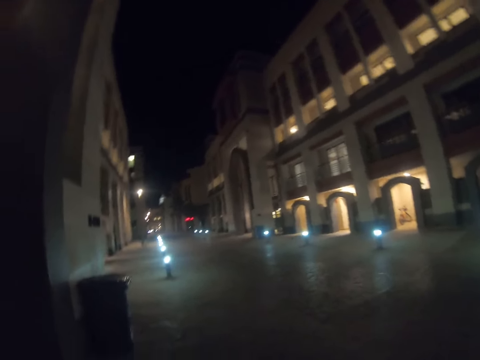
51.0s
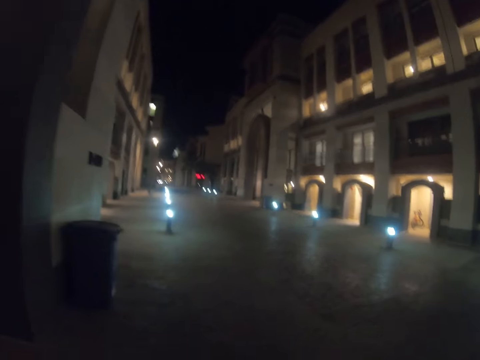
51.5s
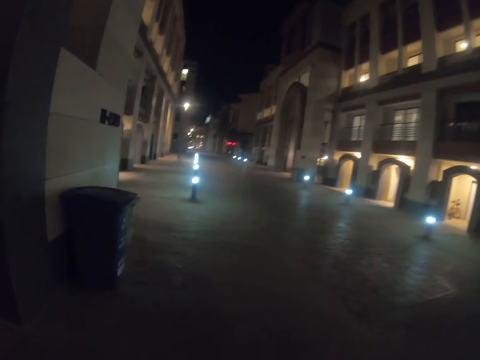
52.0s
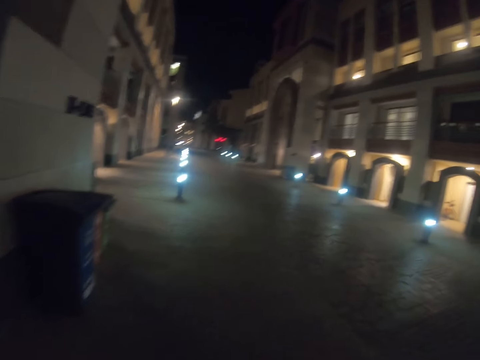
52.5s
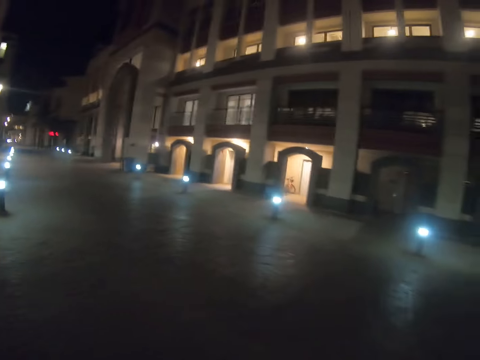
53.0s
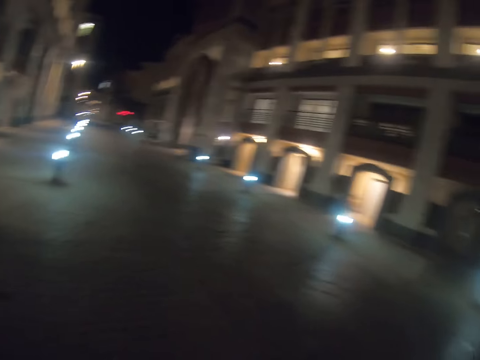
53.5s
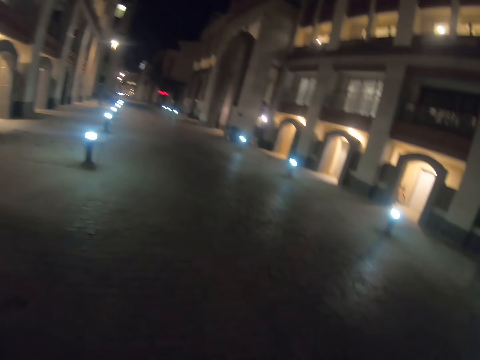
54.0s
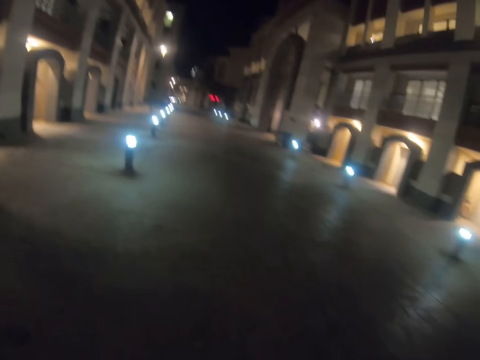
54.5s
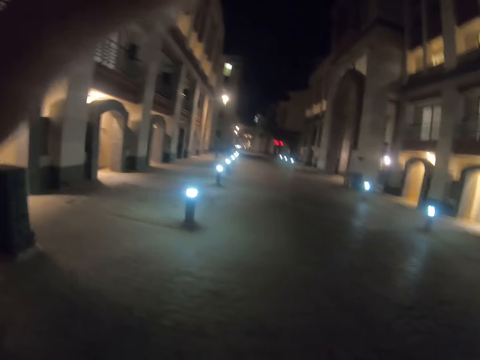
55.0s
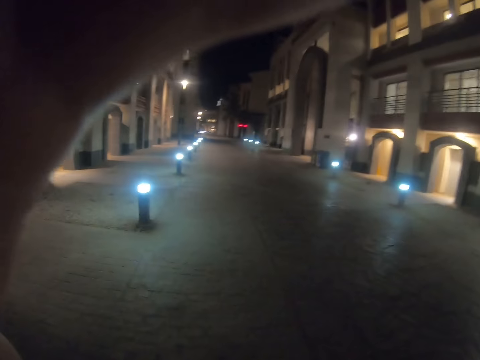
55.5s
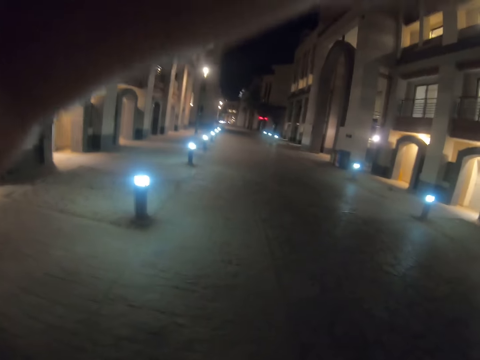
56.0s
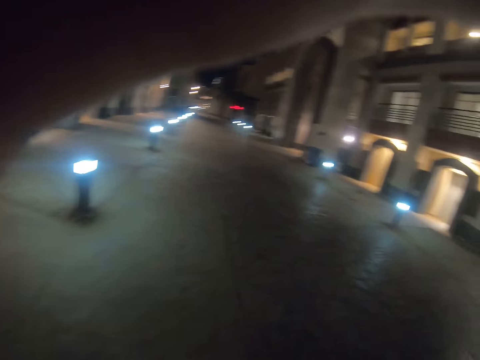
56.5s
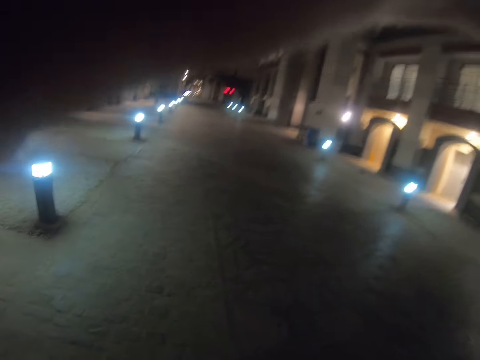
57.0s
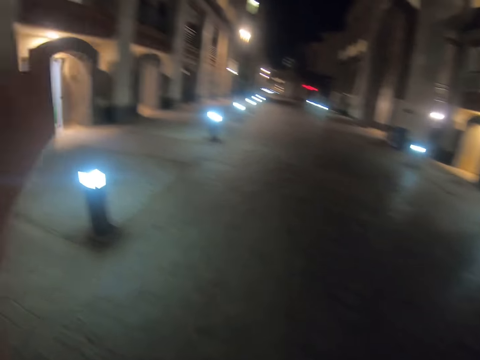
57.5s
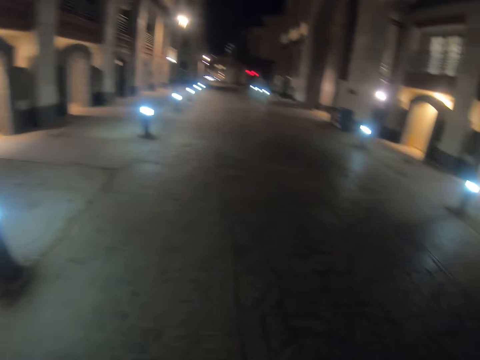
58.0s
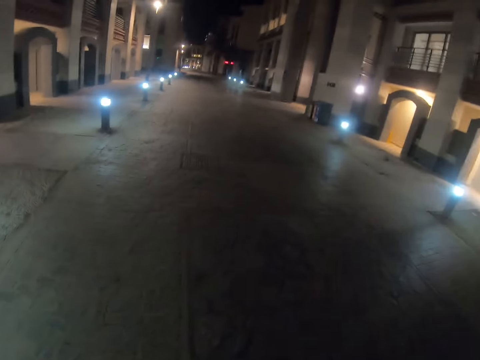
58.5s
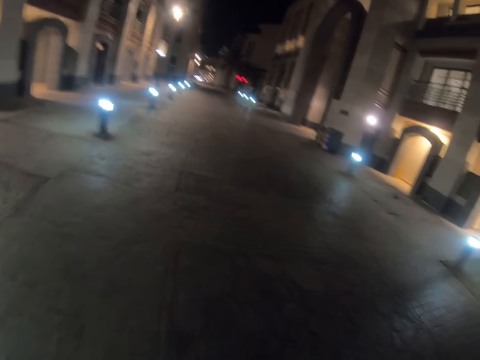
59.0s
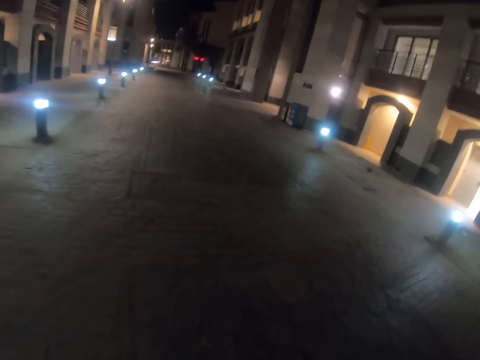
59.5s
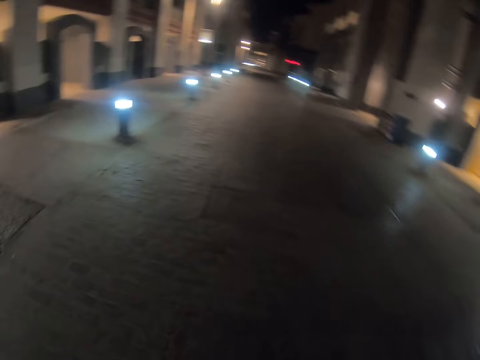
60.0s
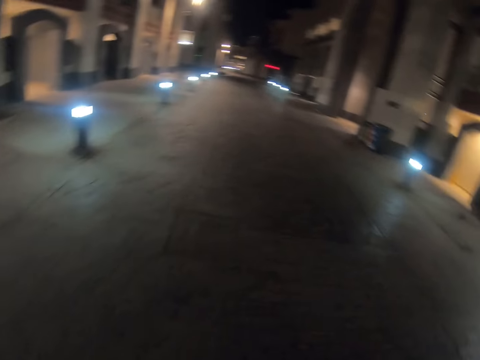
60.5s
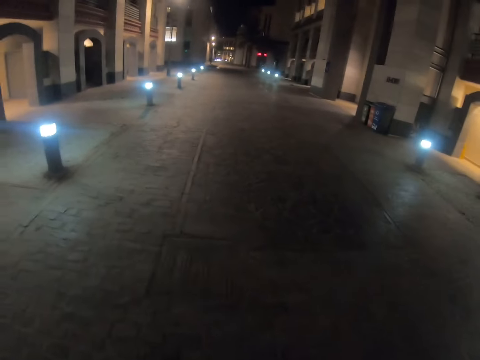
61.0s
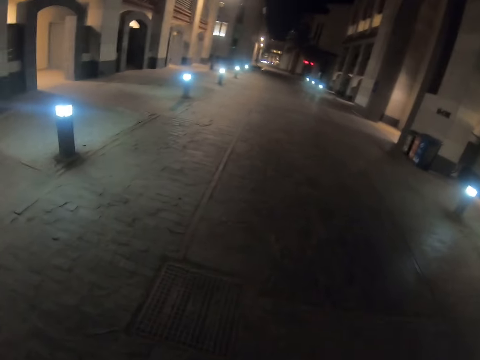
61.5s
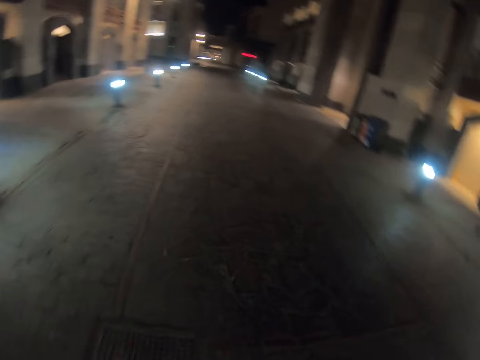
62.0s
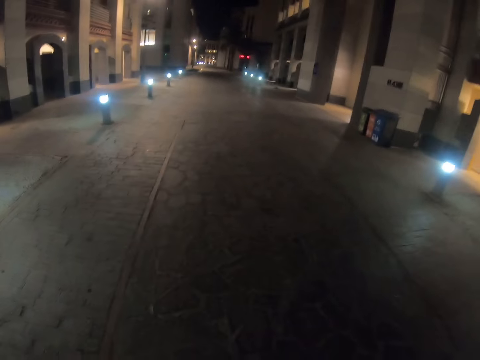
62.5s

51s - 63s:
The camera wearer adjusts the camera. They walk in the street.

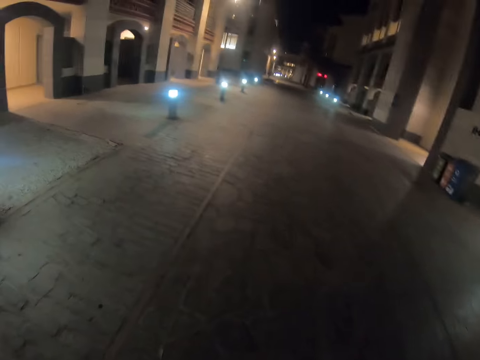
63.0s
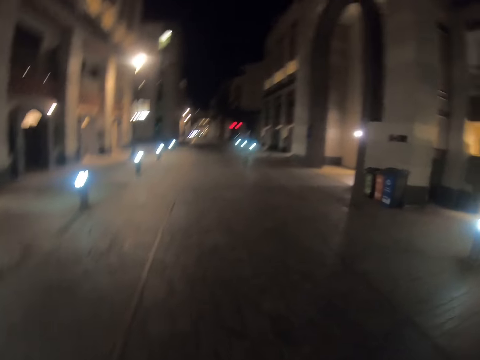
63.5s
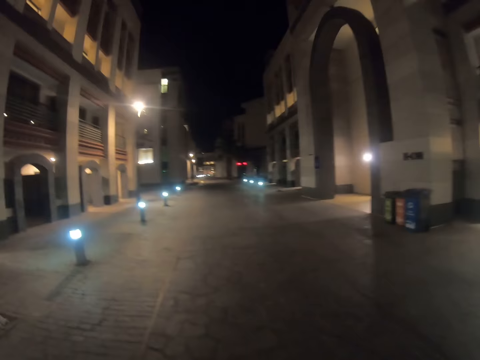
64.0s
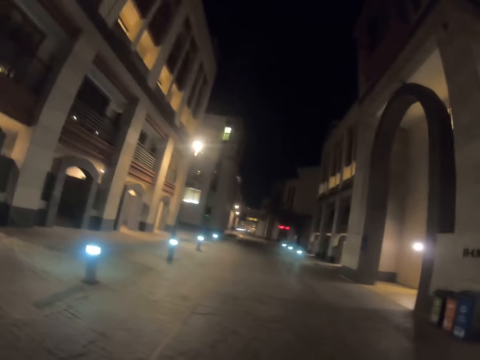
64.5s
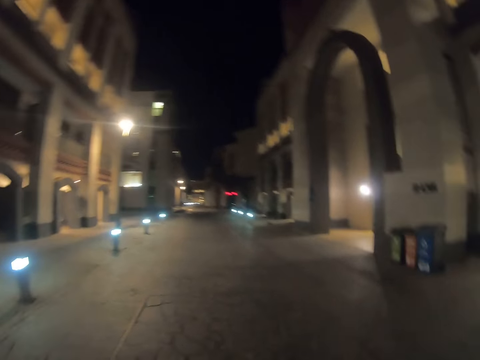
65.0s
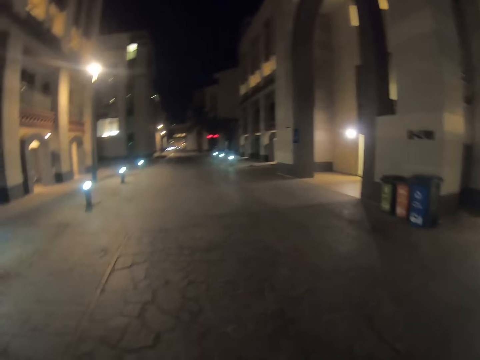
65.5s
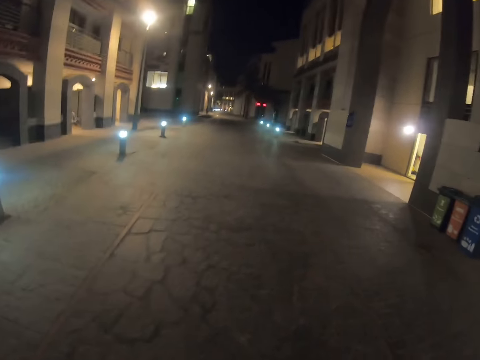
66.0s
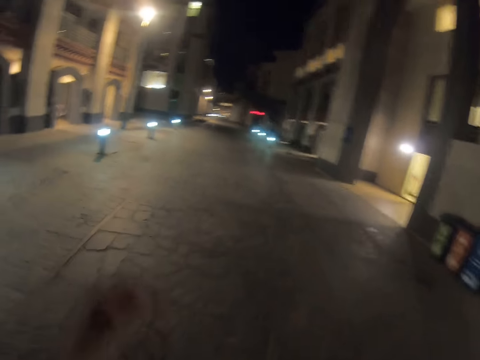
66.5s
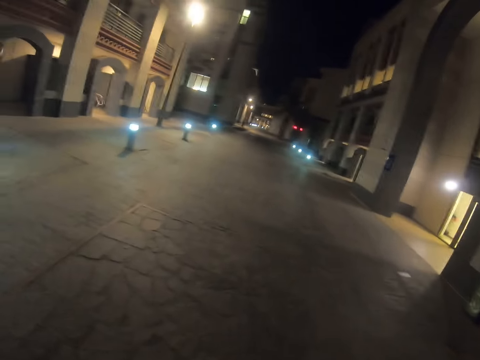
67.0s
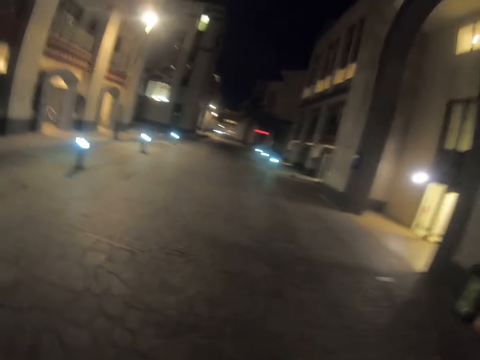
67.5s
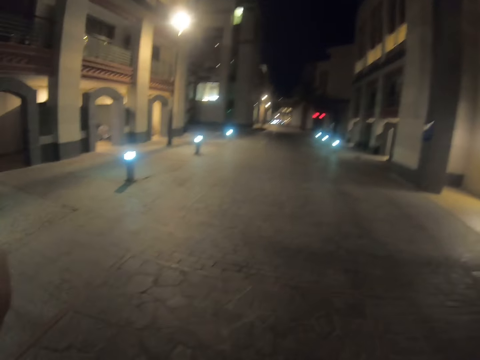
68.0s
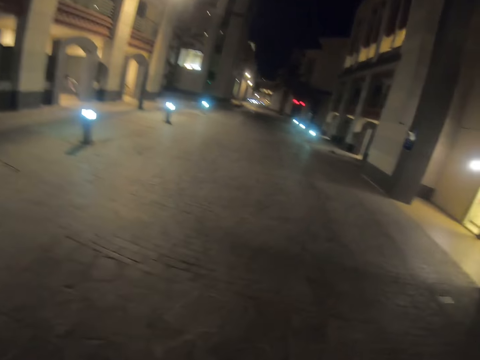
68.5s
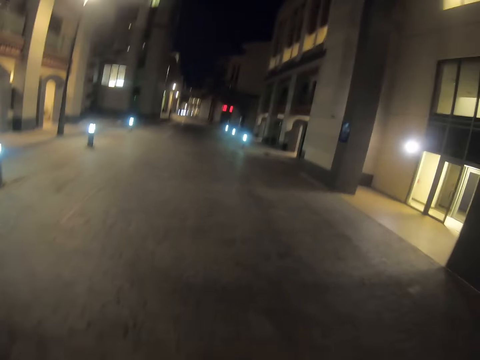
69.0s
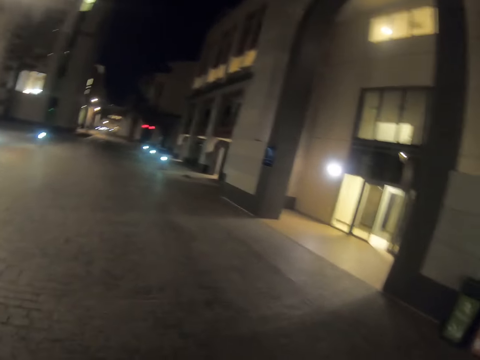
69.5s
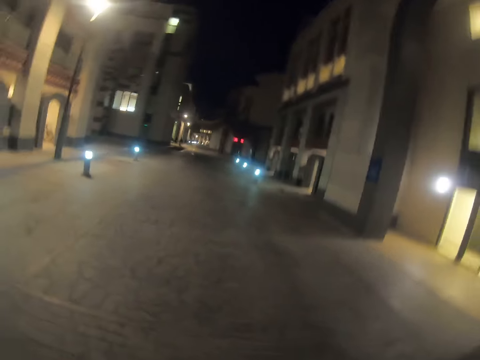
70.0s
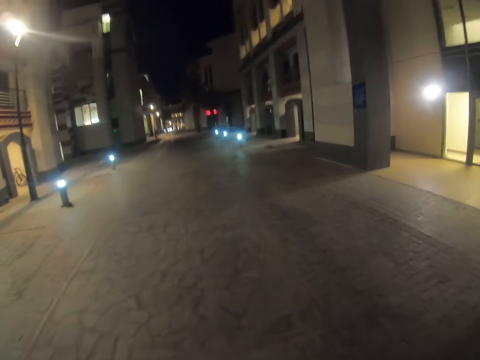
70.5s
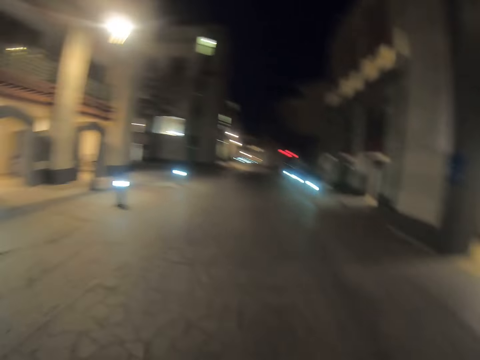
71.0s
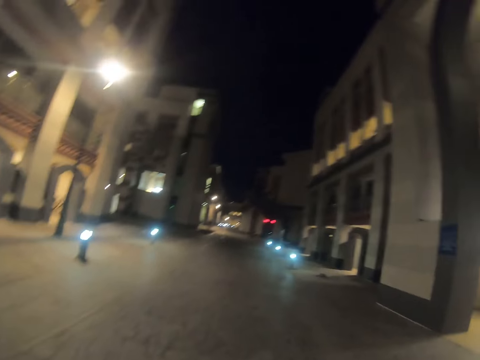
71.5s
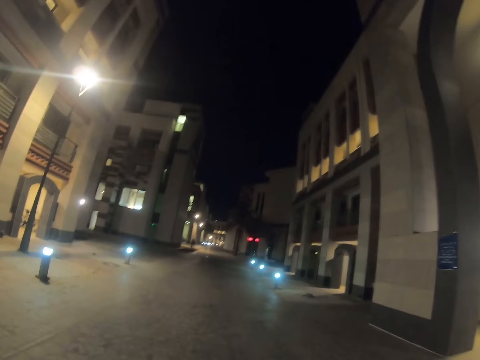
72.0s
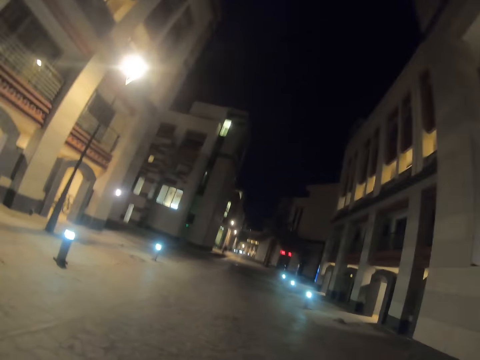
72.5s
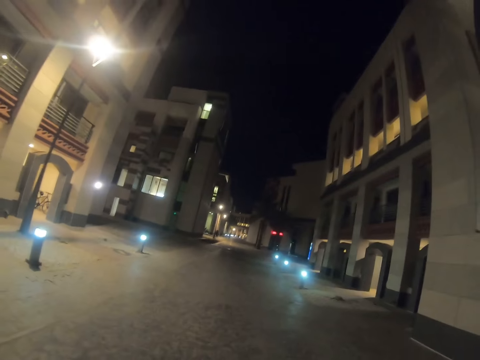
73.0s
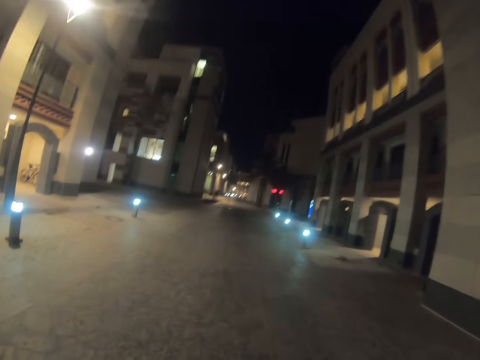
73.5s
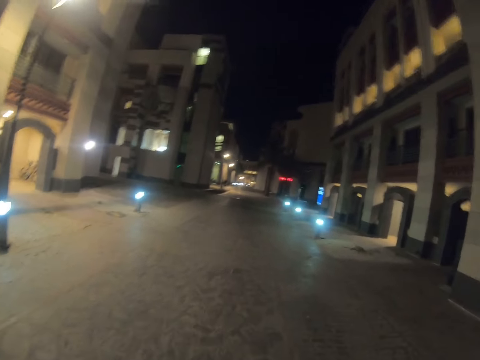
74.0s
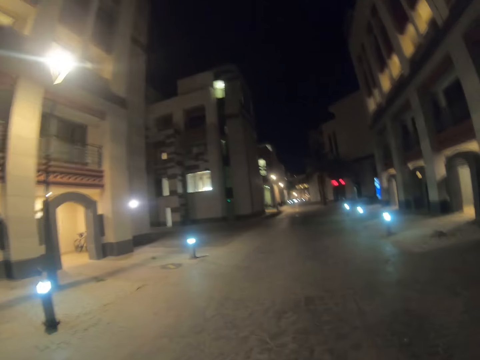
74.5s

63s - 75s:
The camera wearer adjusts the camera. They walk in the street.

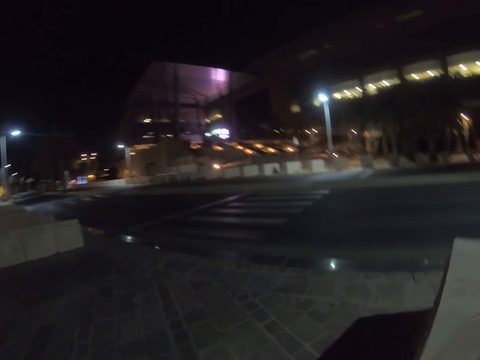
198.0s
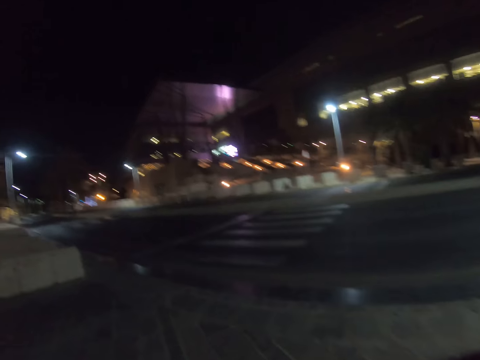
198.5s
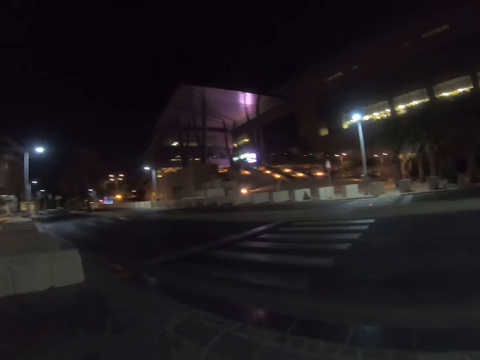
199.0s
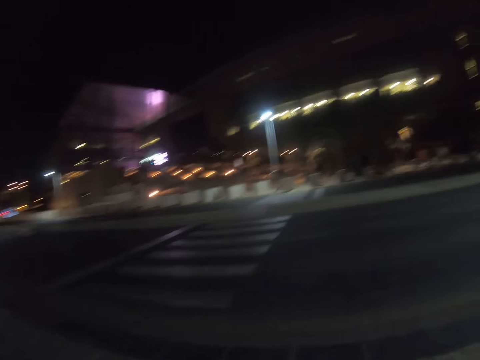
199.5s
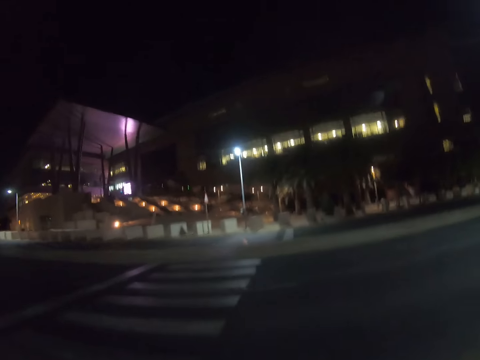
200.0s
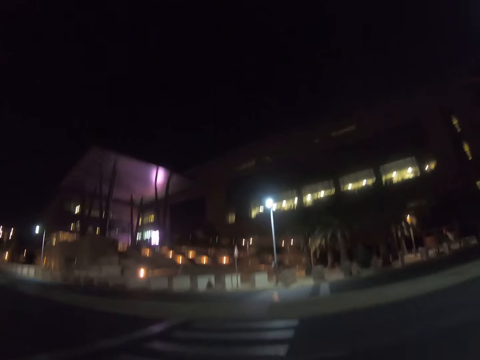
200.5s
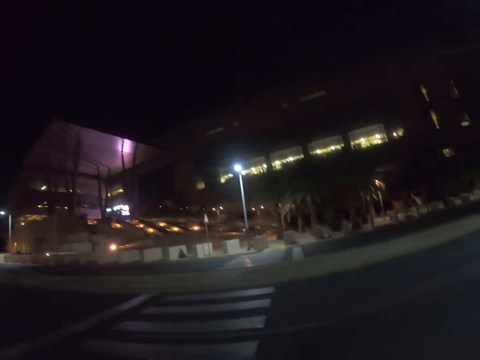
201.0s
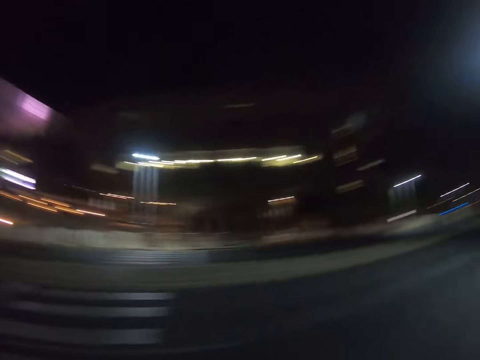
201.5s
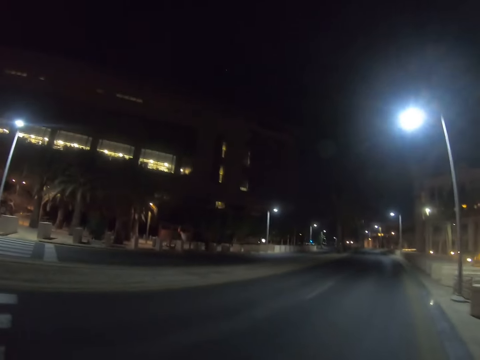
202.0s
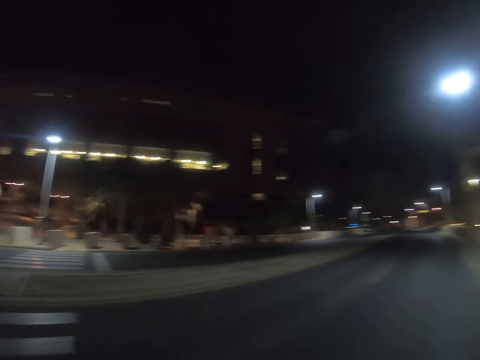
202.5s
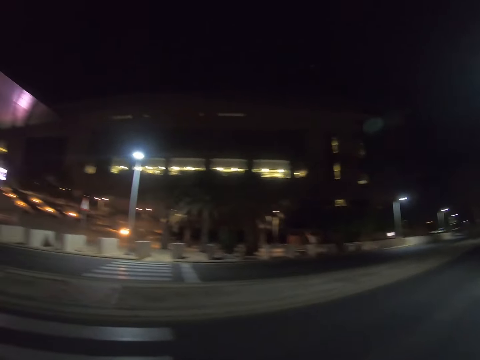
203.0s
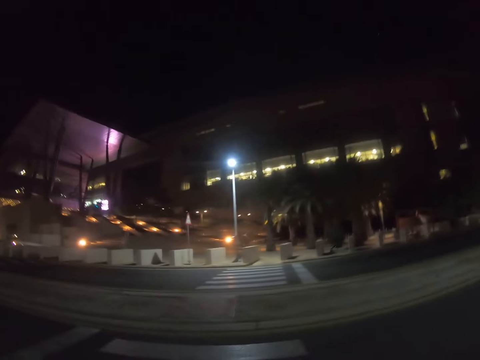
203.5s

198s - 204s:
The camera wearer crosses the road. They look around.
